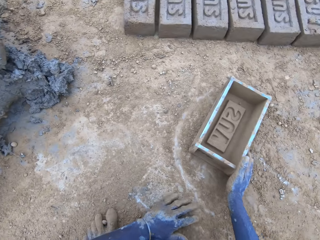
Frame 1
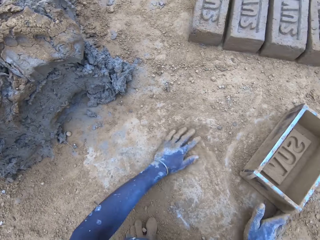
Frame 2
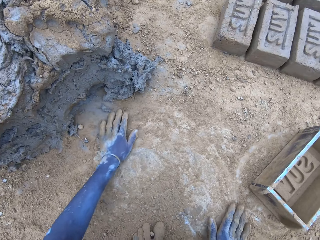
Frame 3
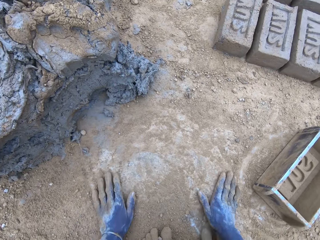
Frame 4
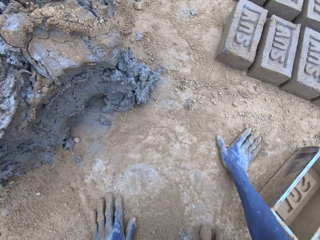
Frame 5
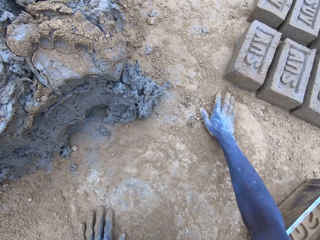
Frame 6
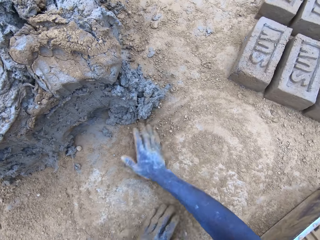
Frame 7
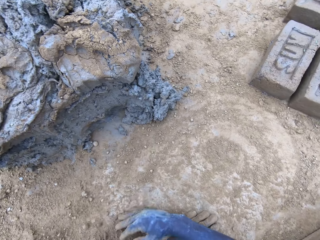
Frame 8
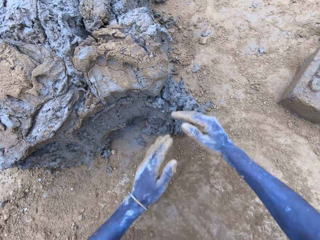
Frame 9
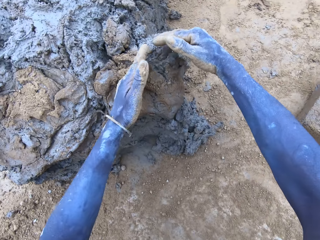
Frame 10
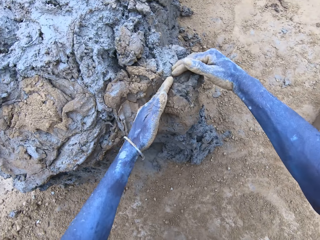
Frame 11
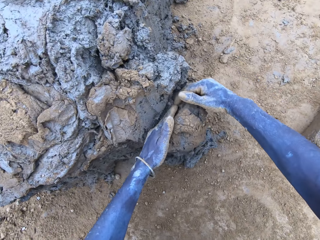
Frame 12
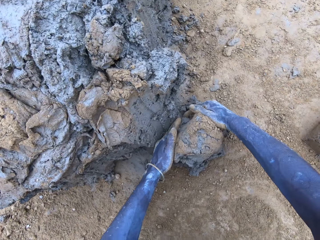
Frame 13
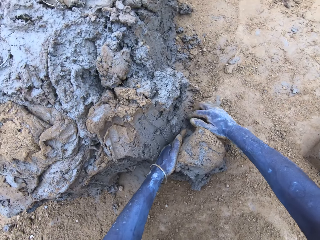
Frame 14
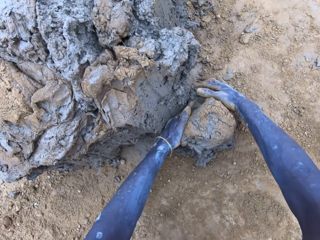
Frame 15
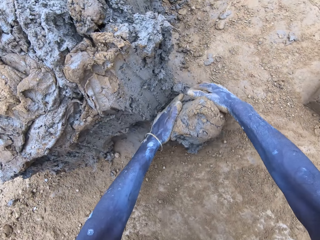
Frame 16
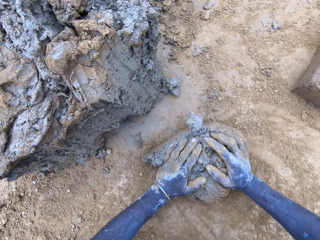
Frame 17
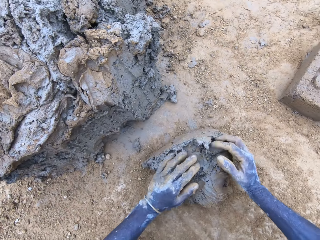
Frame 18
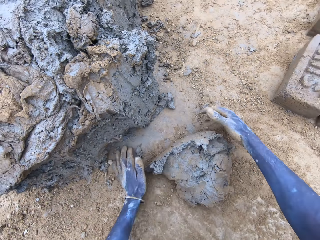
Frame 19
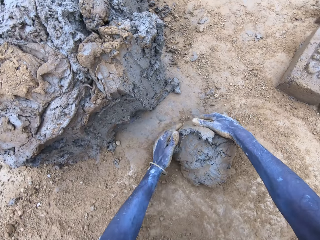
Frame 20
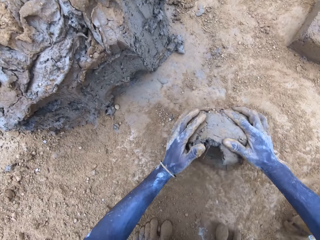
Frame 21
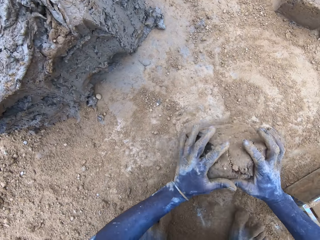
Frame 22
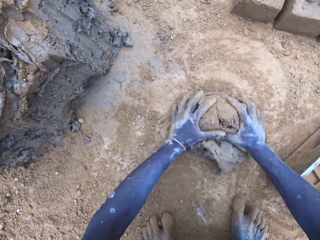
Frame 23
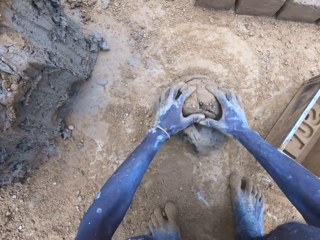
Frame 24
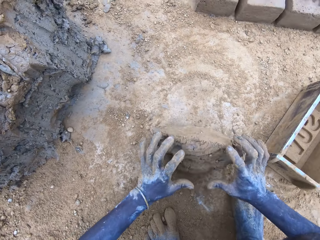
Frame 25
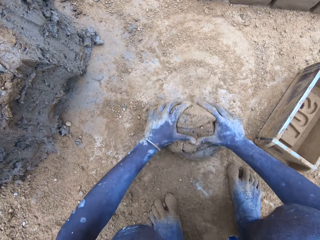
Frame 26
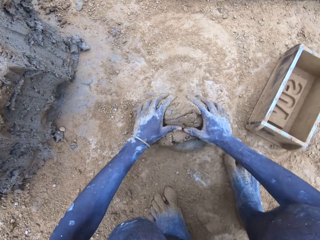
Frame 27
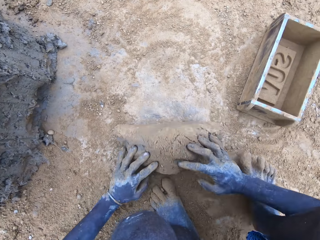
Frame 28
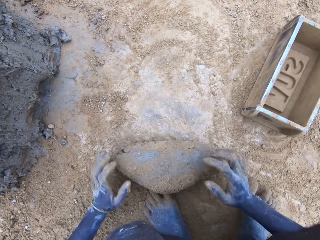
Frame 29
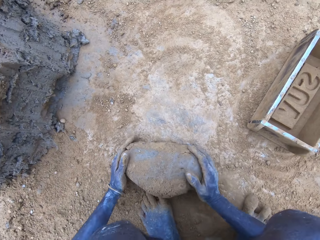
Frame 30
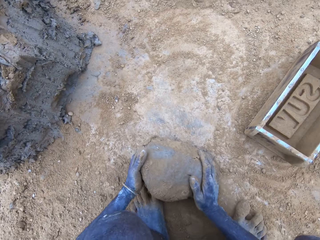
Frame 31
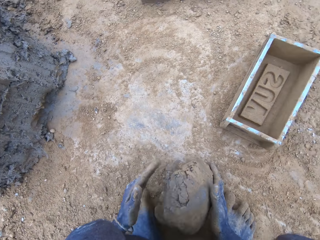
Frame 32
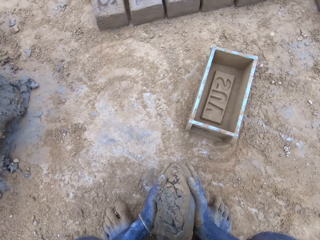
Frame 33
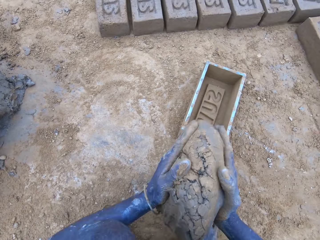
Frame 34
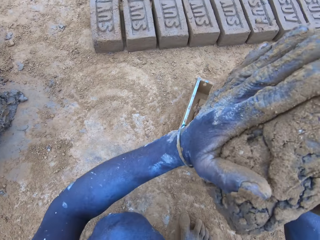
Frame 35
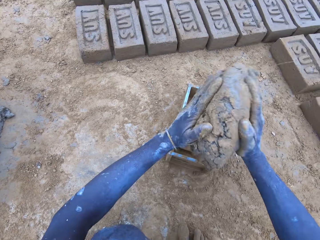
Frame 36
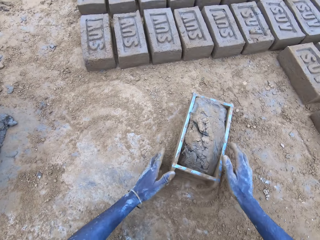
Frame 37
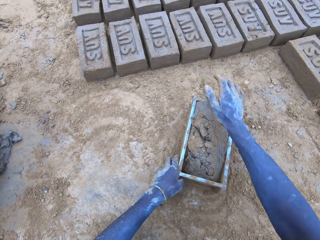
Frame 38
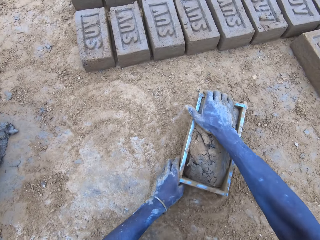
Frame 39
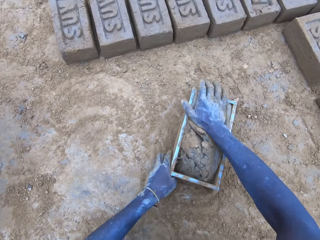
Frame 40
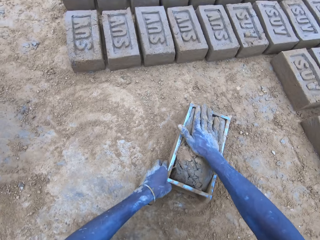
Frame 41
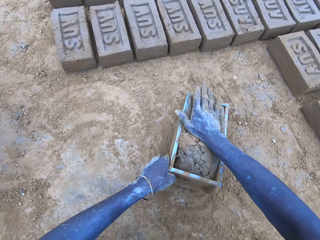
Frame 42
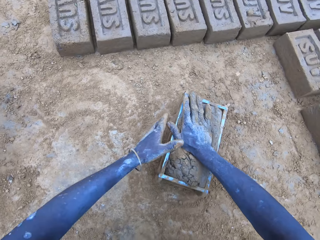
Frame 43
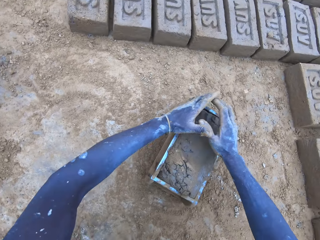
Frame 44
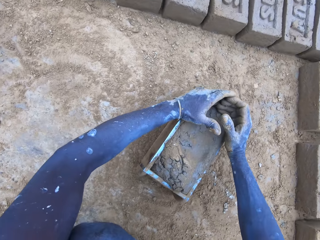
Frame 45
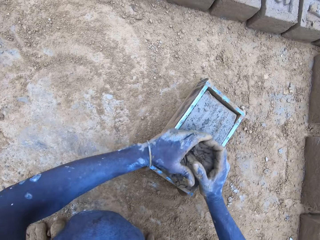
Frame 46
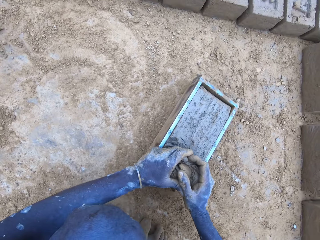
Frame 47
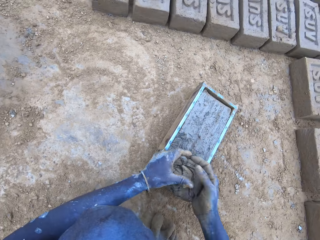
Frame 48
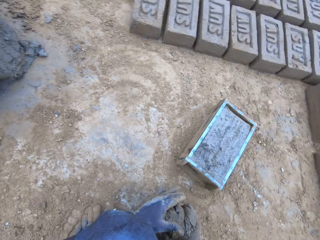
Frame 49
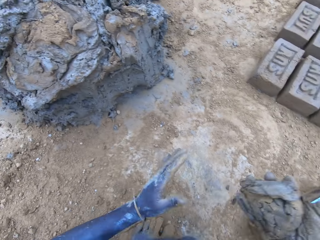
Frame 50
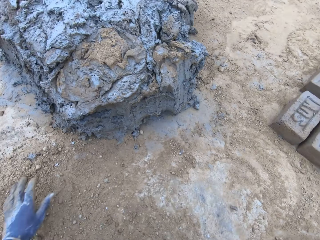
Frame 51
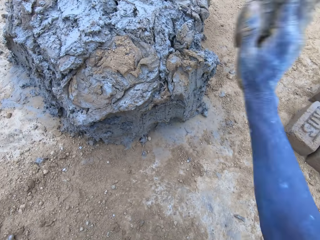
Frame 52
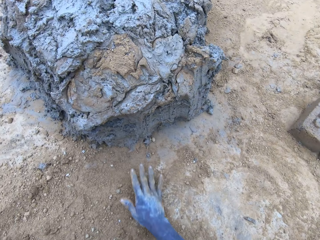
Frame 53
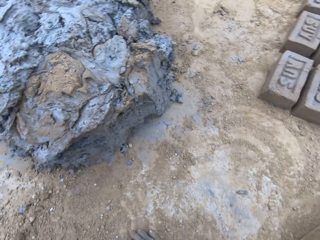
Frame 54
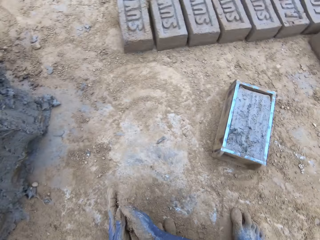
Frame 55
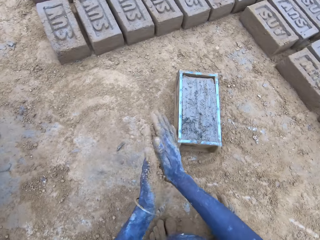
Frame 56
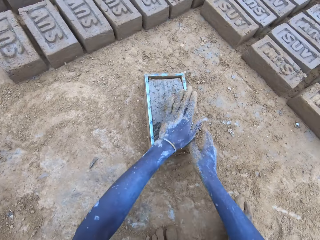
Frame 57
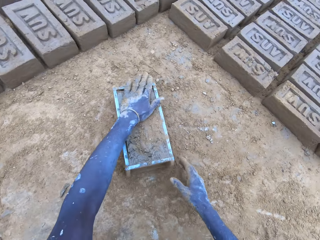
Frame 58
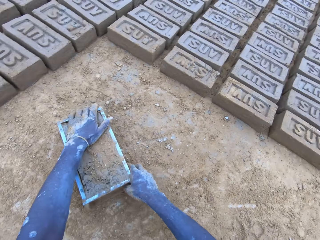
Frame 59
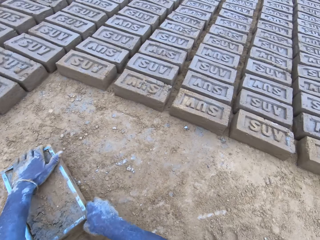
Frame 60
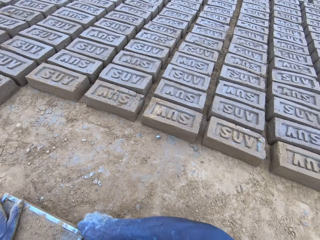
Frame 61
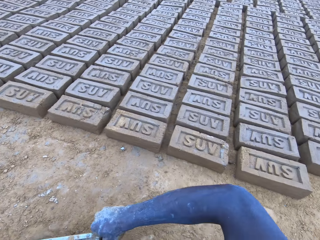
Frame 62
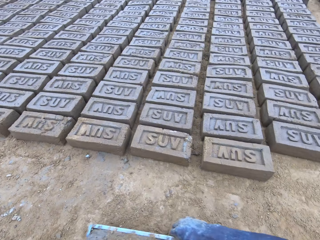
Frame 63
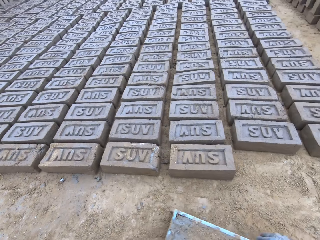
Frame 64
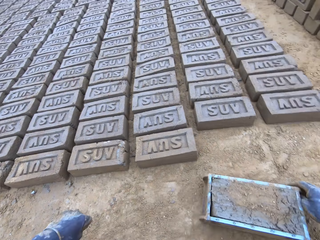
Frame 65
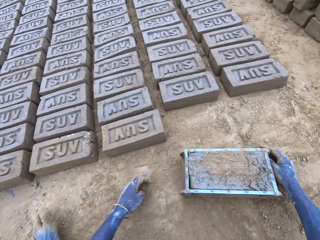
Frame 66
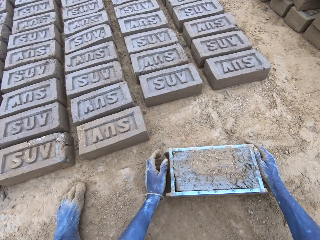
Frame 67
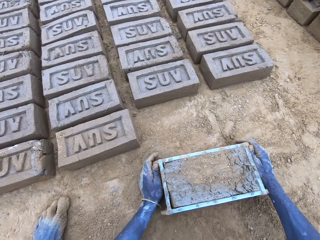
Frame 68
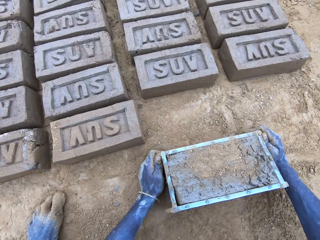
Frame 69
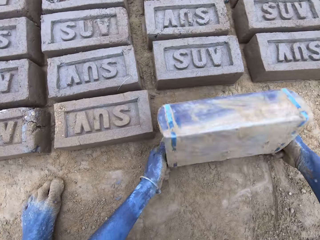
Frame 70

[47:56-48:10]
The camera wearer scoops clay using hands. They roll the clay on the ground. They put the mud in the brick mould. They scoop the excess mud on the brick mould. They throw the mud on the pile of mud. They lift the brick mould.

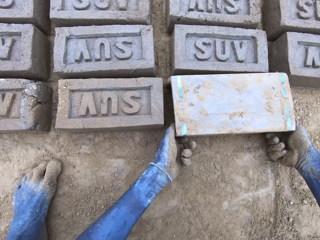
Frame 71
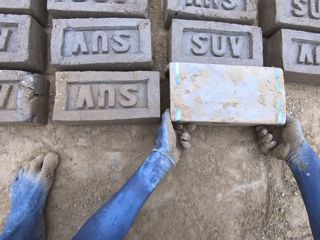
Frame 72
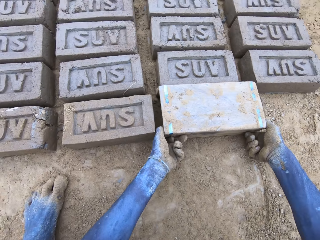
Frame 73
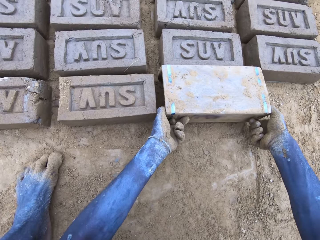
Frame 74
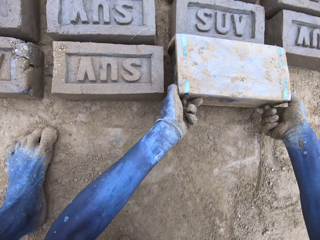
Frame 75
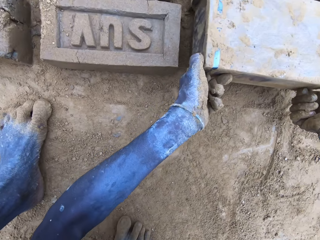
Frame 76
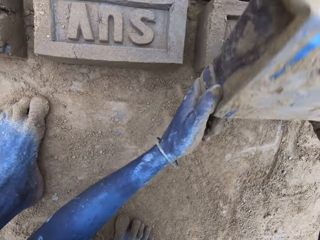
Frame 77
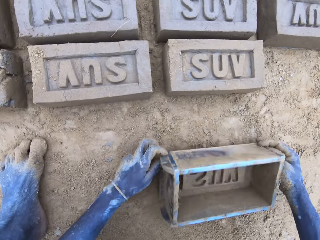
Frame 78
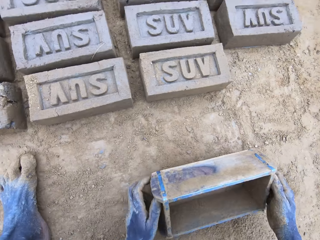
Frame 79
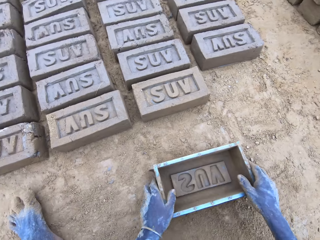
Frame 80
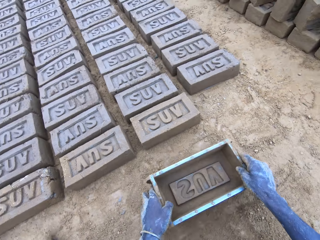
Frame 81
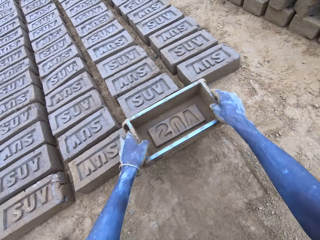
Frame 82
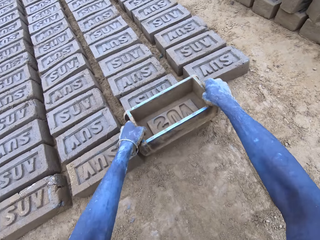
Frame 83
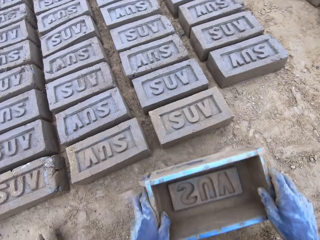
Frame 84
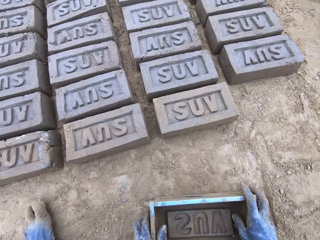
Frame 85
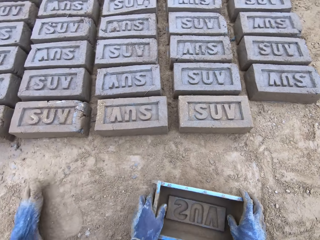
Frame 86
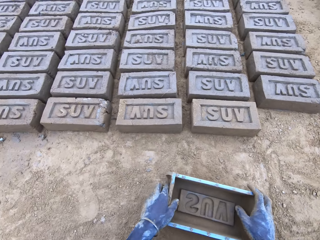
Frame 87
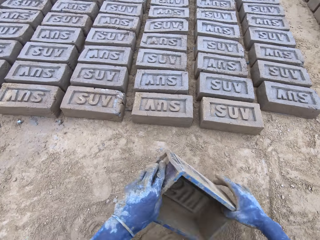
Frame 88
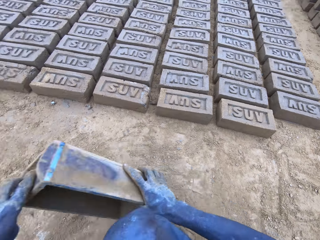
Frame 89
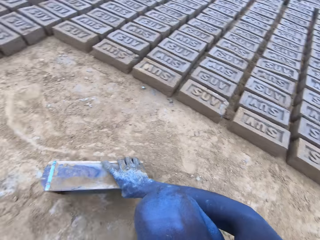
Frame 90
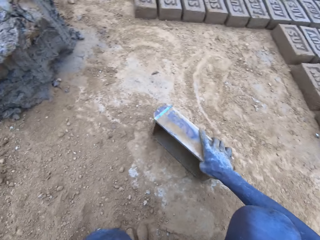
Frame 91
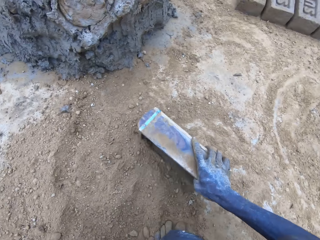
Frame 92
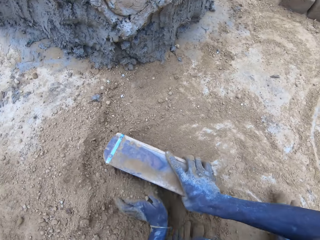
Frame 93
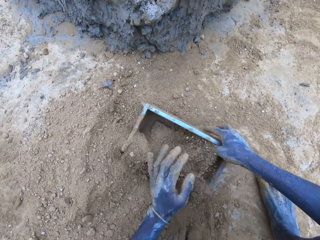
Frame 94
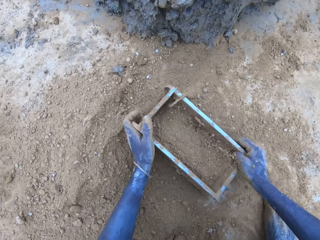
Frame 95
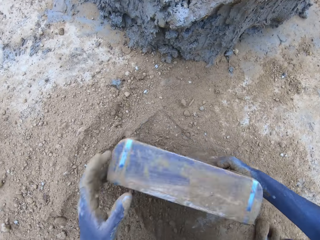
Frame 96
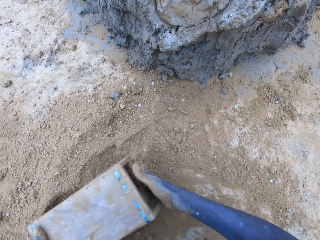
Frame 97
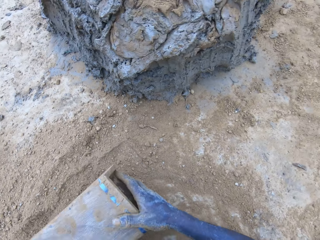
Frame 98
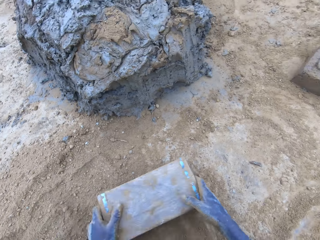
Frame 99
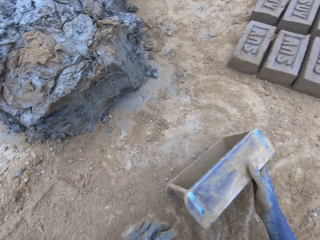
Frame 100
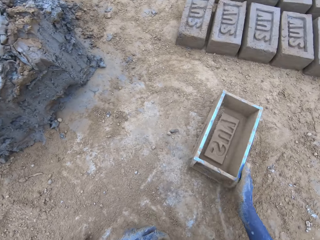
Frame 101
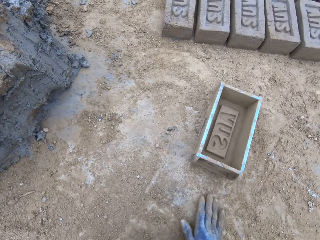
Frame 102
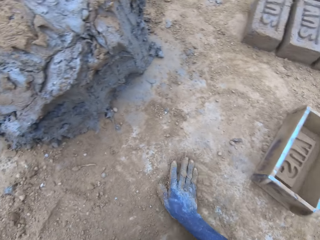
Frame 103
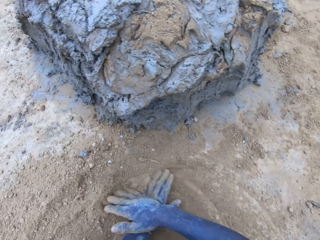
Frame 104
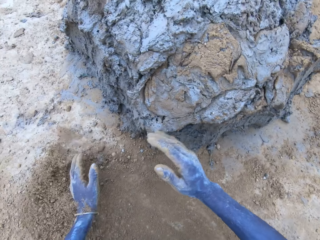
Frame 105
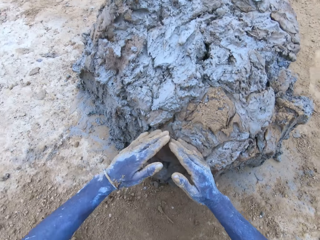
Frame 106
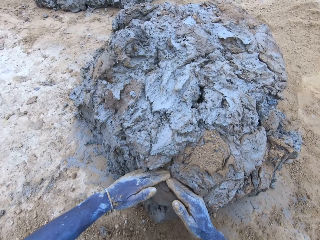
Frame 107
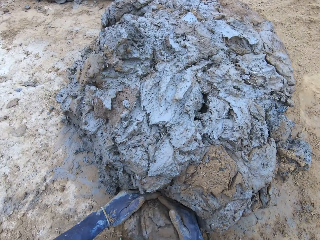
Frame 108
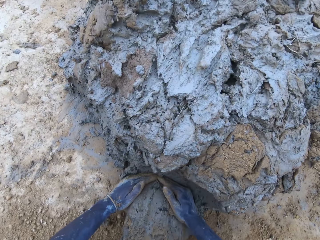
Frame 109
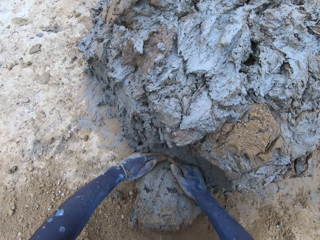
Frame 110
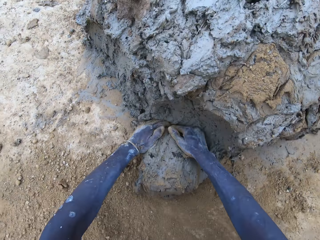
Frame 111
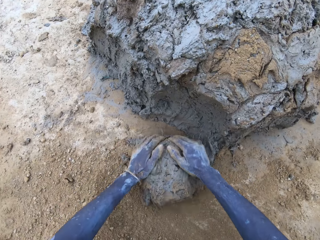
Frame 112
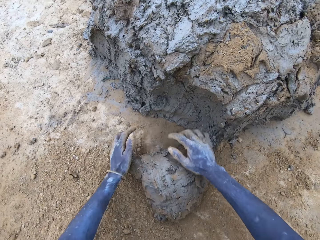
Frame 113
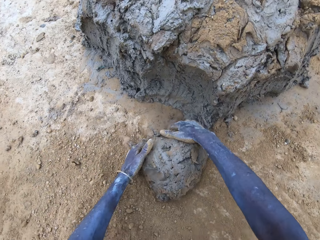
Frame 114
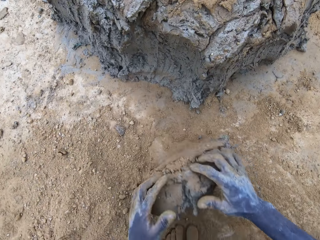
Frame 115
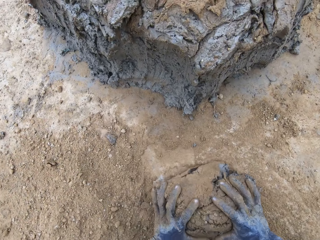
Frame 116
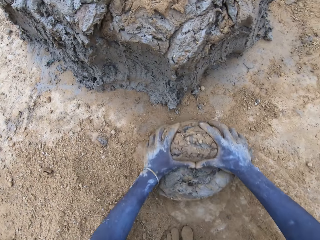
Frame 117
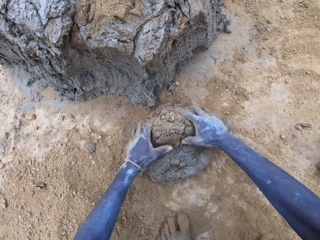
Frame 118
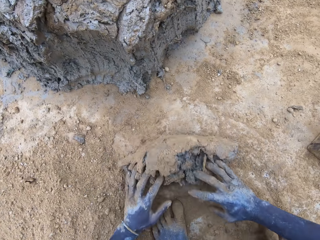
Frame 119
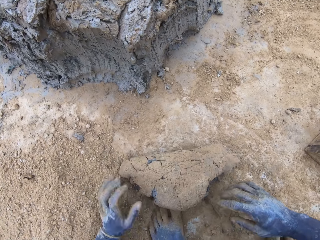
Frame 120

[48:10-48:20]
The camera wearer pours the mud in the brick mould on the ground. They remove the brick mould. They put soil in the brick mould. They pour the soil from the brick mould on the ground. They scoop clay using hands.
